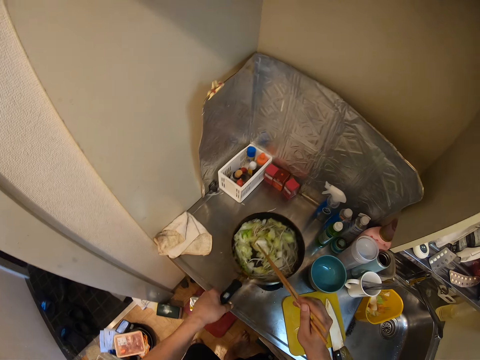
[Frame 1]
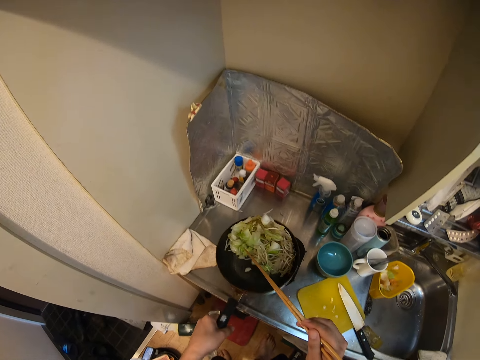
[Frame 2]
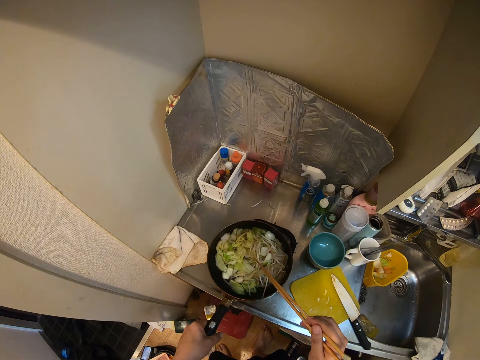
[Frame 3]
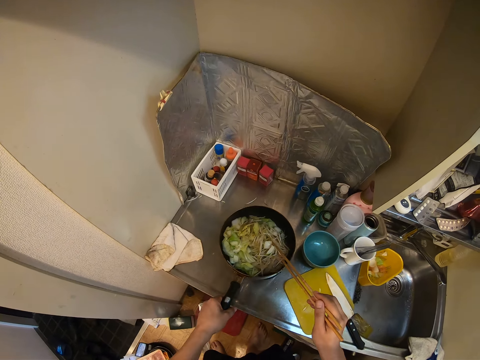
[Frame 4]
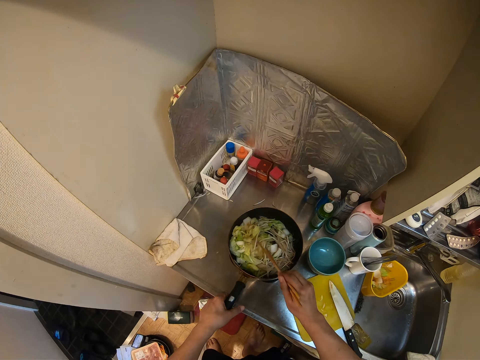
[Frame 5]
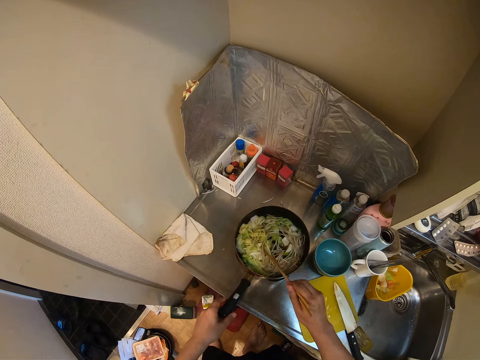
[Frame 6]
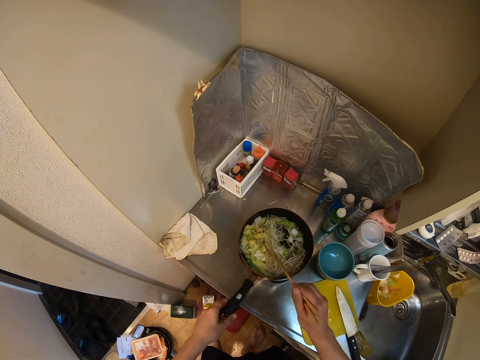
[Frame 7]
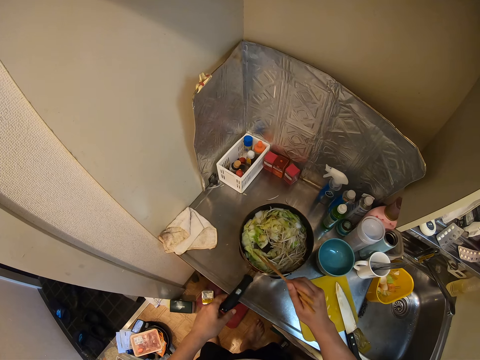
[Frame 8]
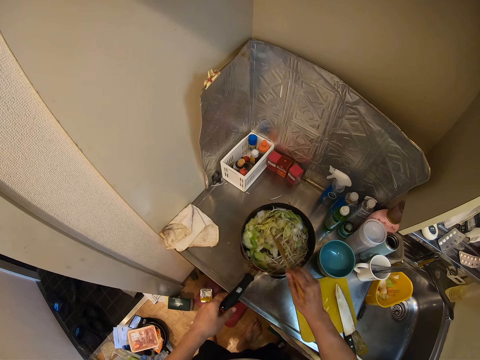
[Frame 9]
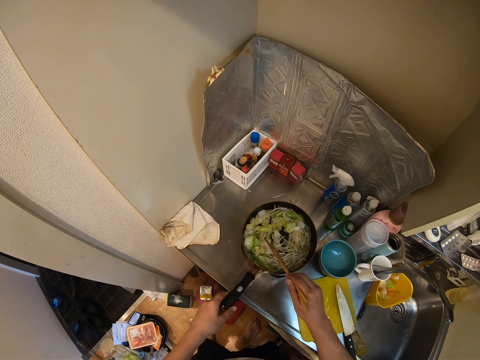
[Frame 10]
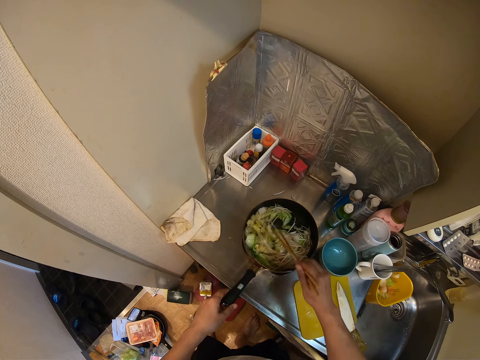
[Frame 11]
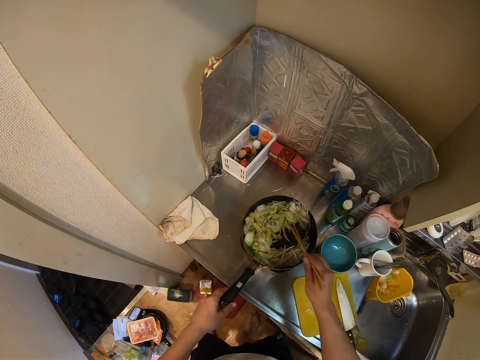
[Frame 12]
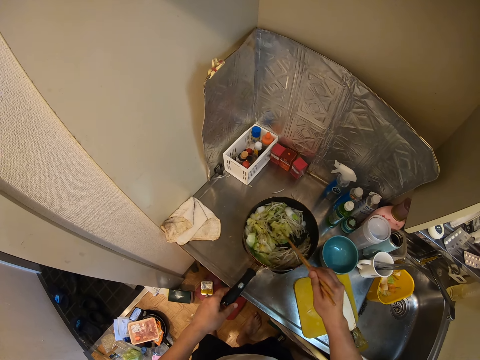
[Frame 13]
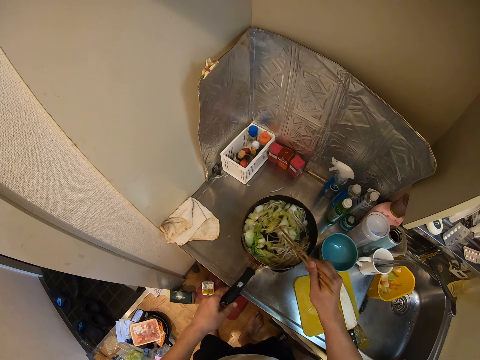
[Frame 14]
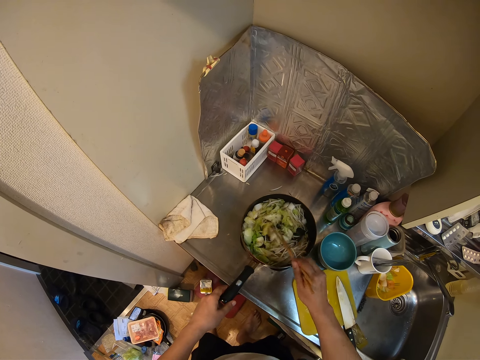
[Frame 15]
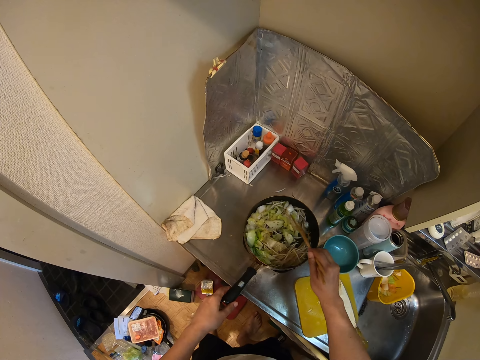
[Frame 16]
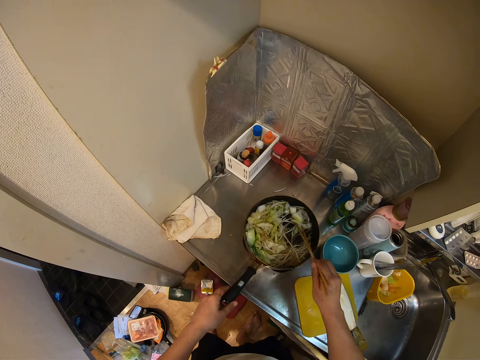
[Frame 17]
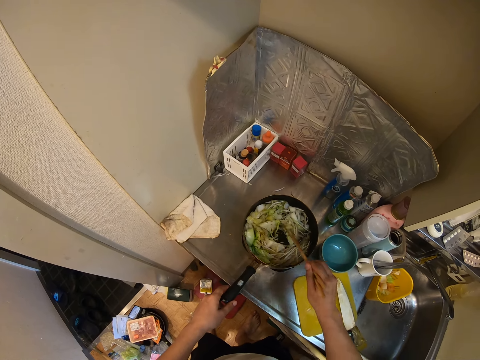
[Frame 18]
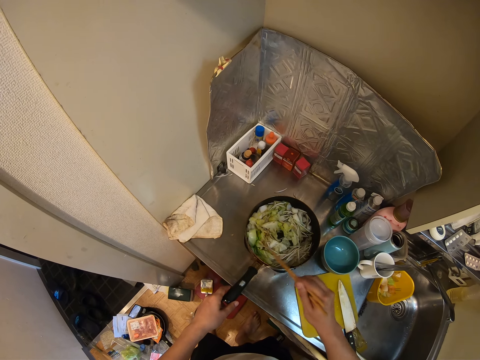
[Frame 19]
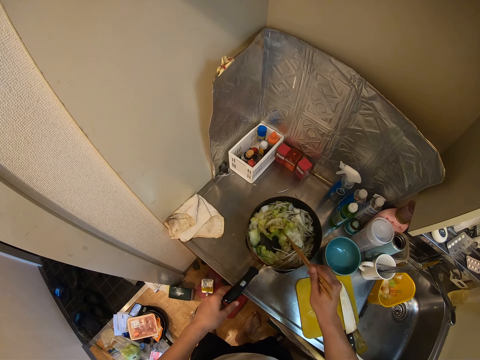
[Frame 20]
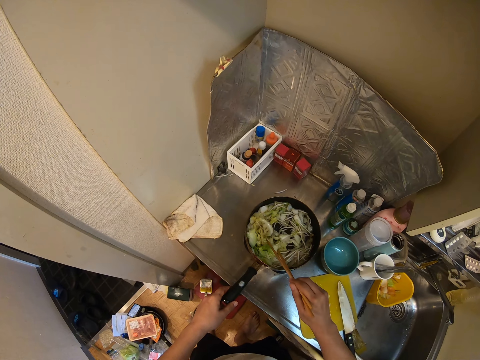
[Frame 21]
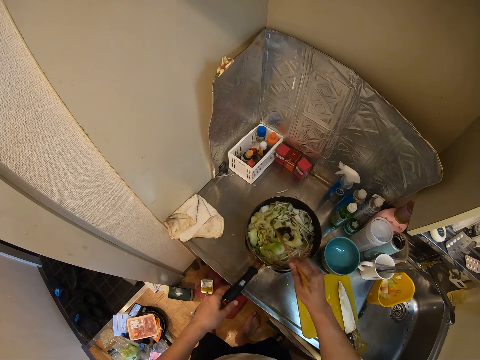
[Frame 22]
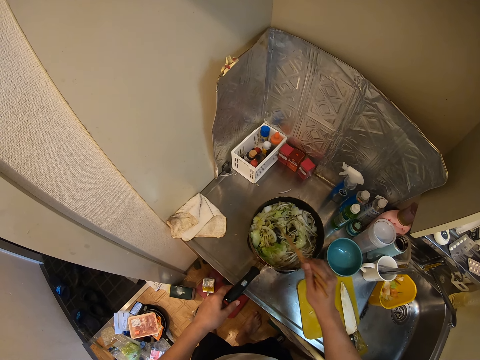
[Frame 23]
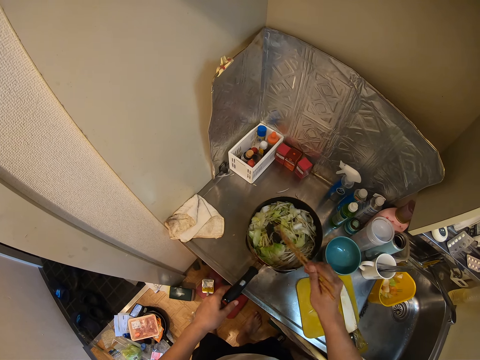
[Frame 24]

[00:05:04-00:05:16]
The camera wearer shakes the pan. They mix the food.

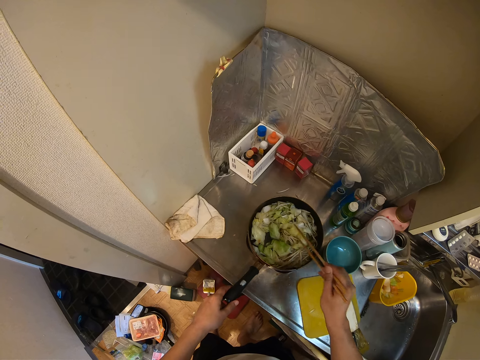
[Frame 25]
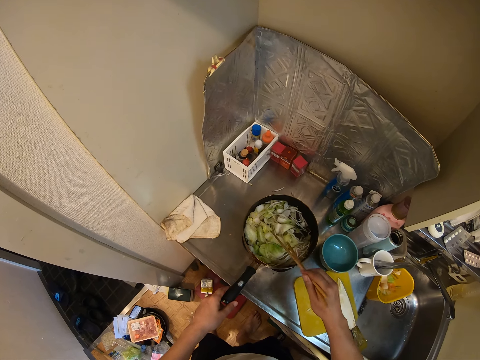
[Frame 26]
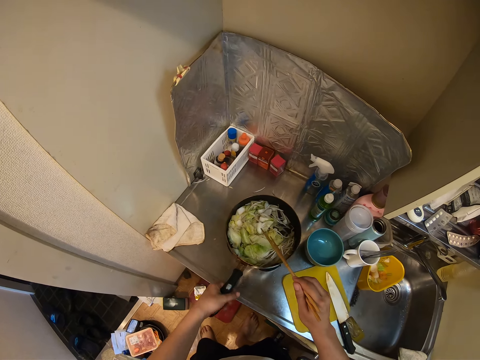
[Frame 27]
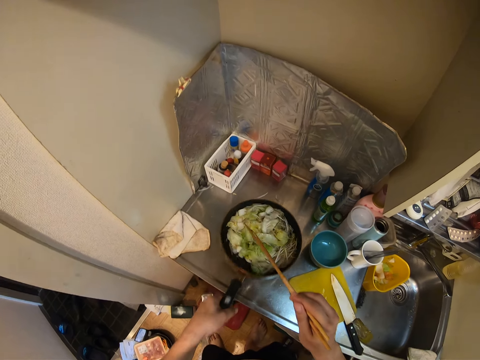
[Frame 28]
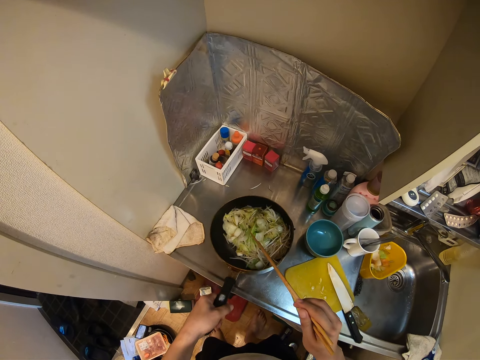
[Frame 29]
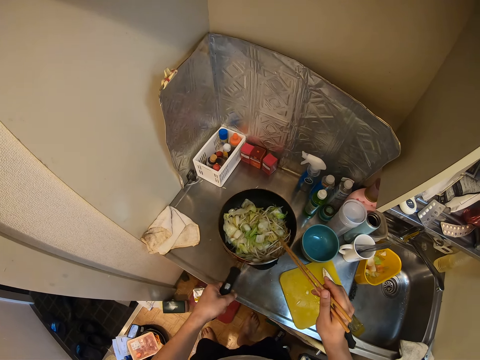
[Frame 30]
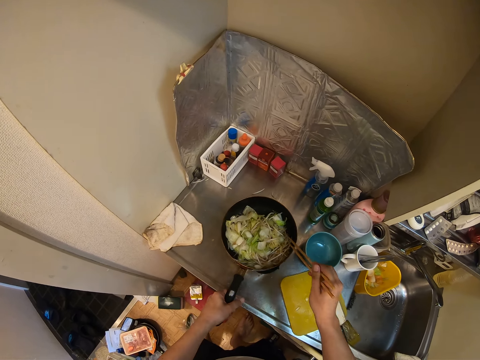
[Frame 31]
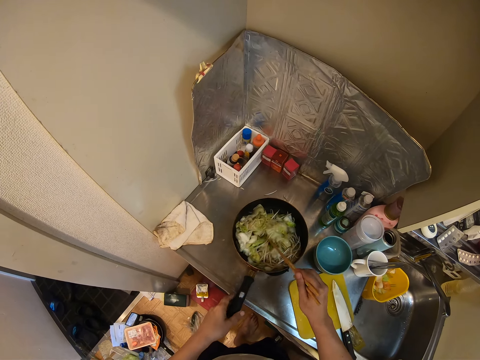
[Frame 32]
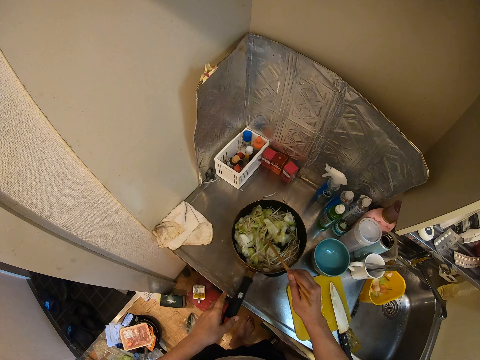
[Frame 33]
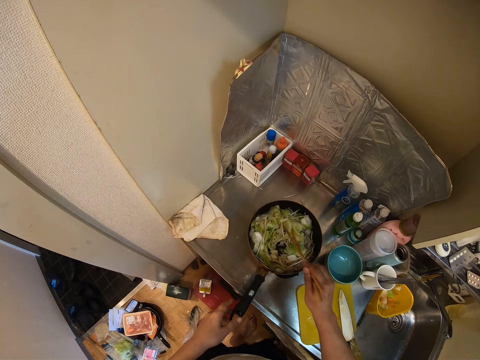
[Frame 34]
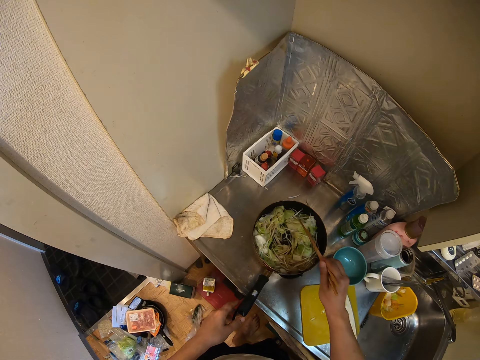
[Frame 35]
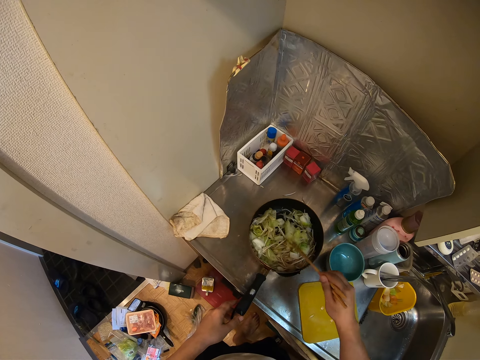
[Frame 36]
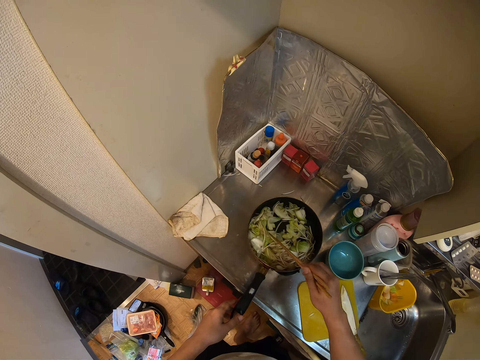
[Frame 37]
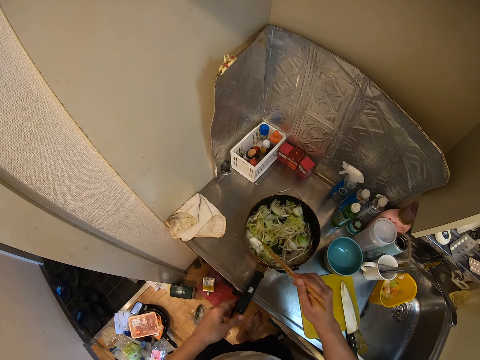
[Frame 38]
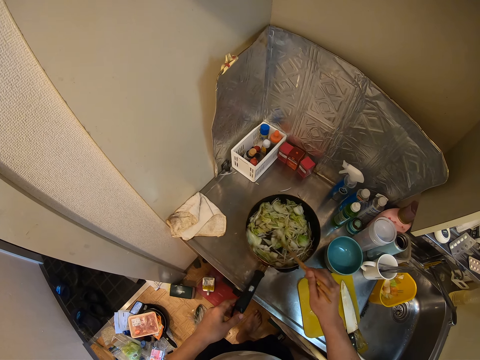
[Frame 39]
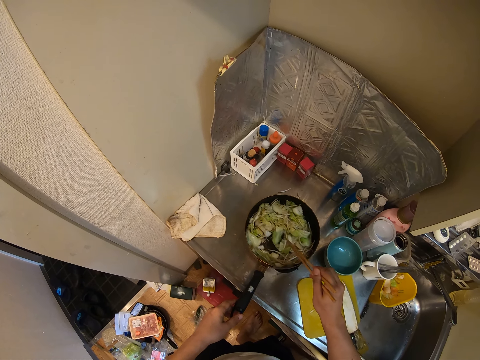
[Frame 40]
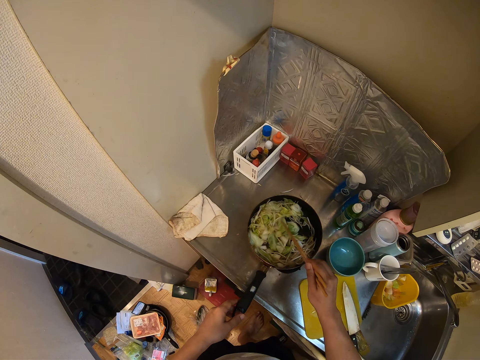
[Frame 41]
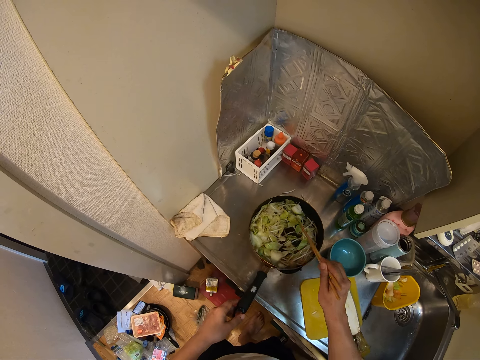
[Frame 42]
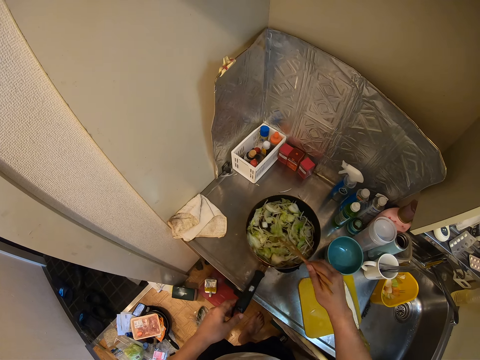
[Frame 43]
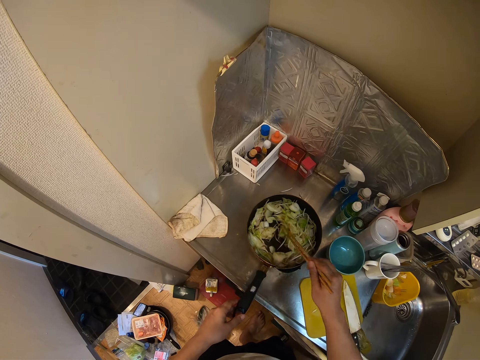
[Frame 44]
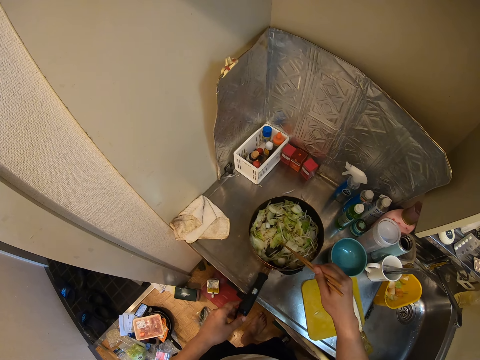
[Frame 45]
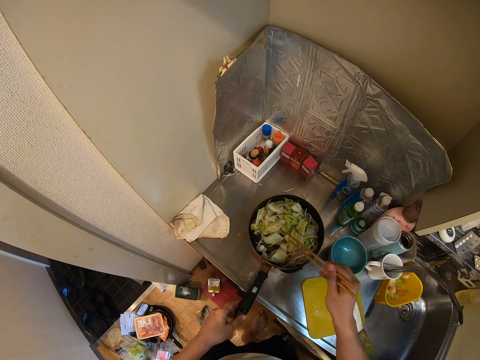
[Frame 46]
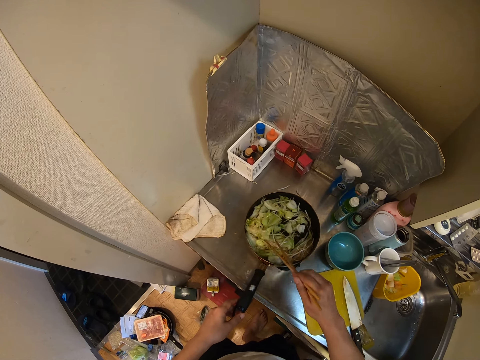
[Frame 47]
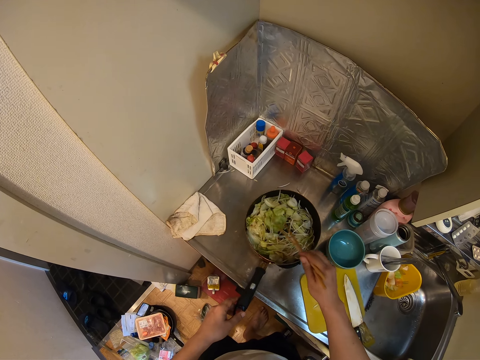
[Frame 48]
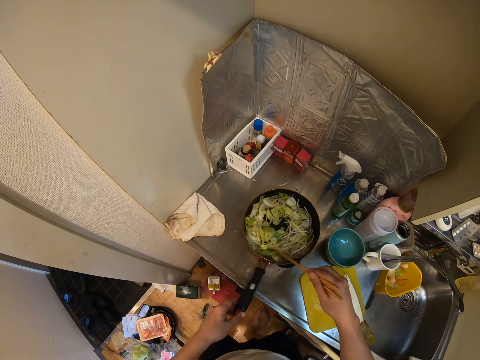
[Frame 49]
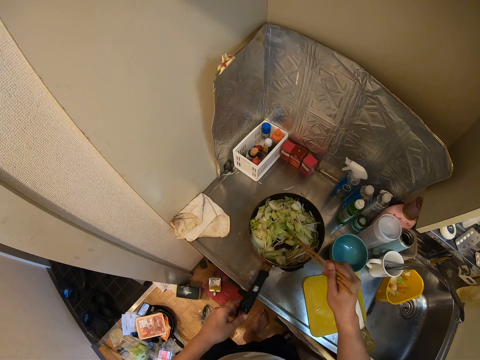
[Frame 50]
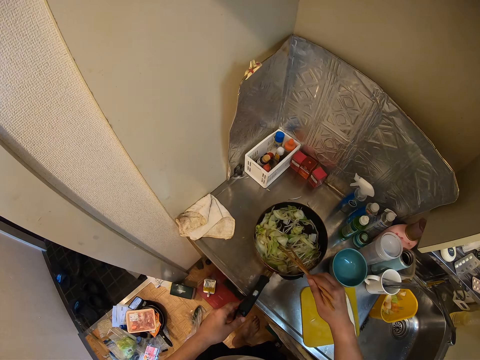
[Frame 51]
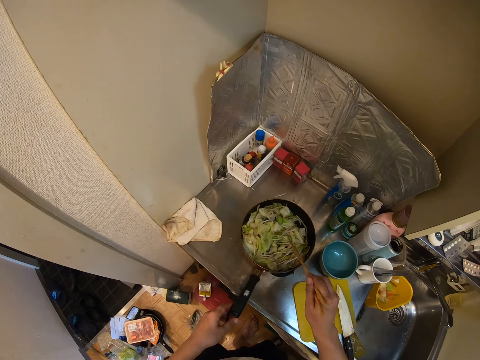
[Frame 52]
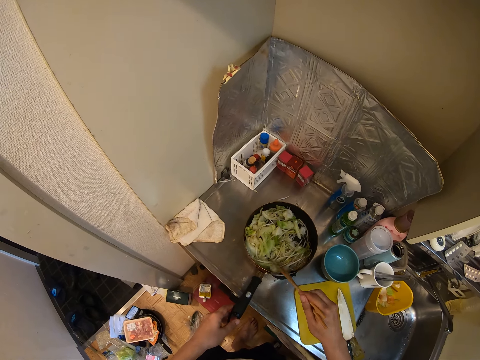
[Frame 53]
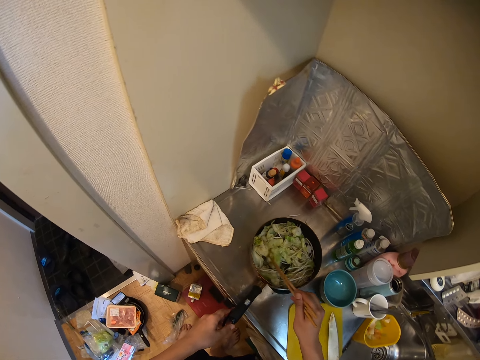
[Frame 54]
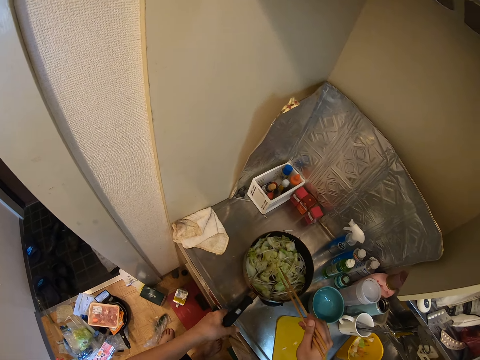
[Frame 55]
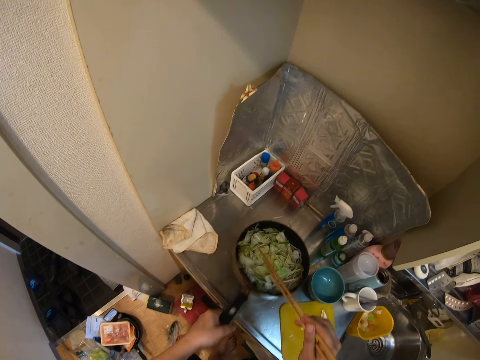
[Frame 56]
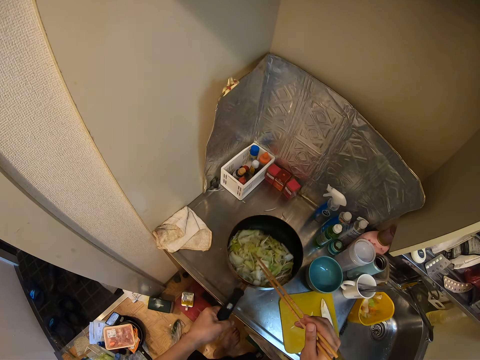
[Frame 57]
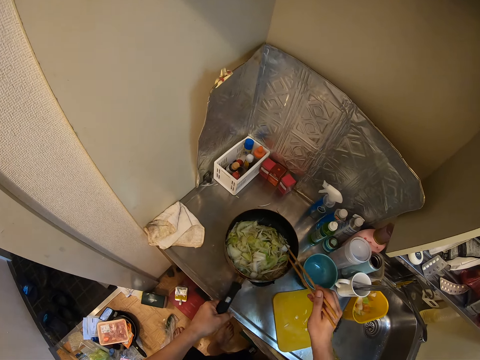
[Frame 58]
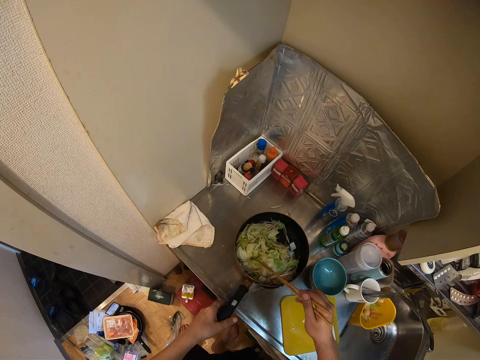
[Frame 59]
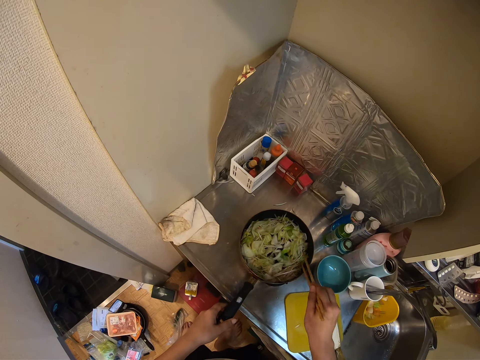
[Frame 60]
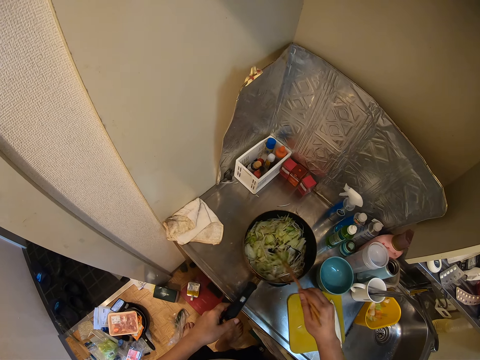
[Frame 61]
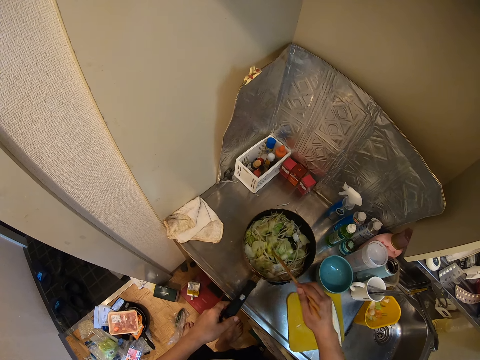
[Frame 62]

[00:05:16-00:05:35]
The camera wearer shakes the pan. They mix the vegetable. They shake the pan. They mix the vegetable.
